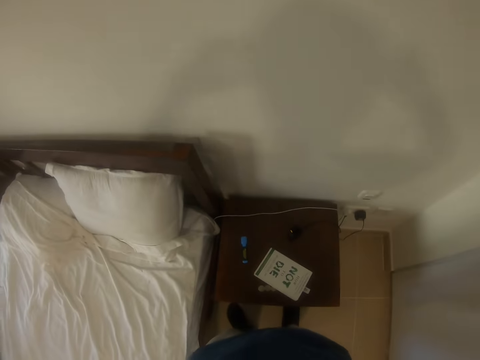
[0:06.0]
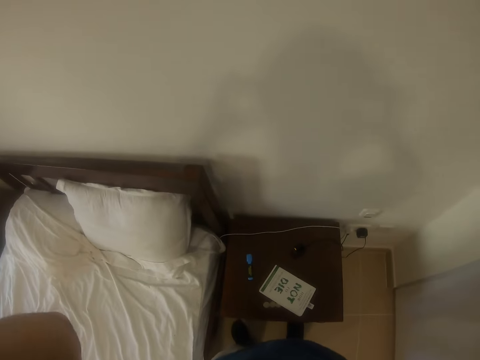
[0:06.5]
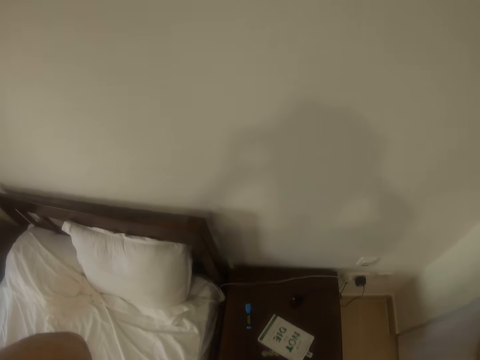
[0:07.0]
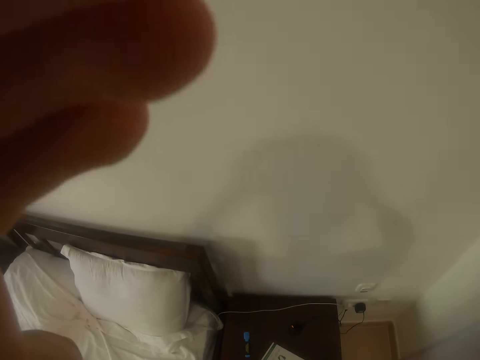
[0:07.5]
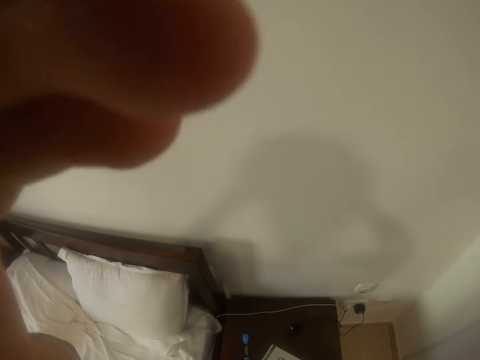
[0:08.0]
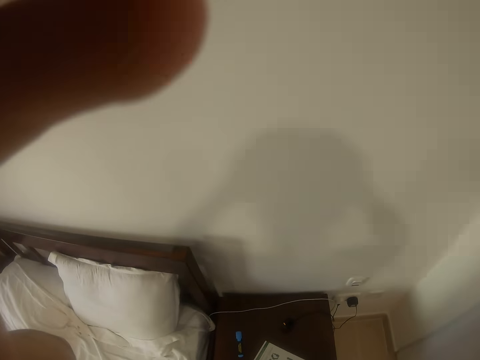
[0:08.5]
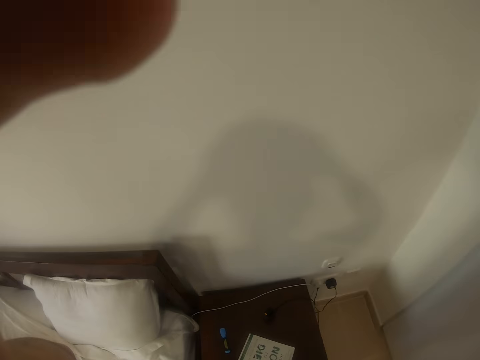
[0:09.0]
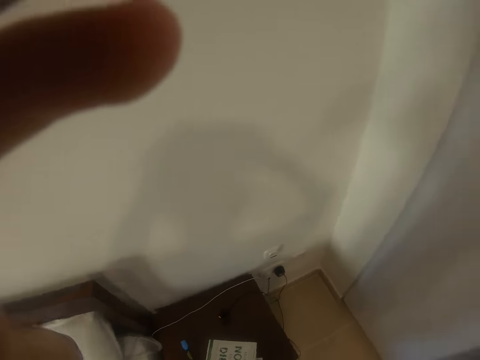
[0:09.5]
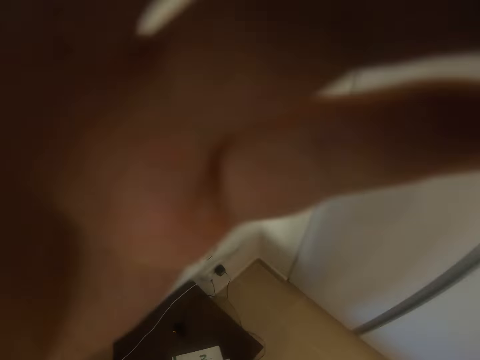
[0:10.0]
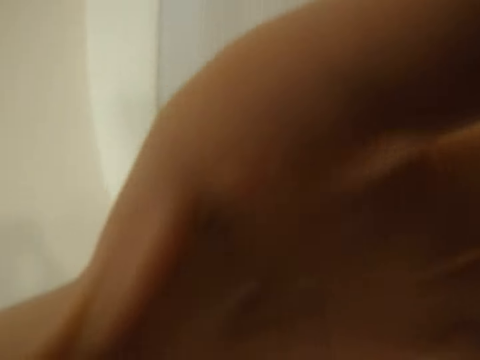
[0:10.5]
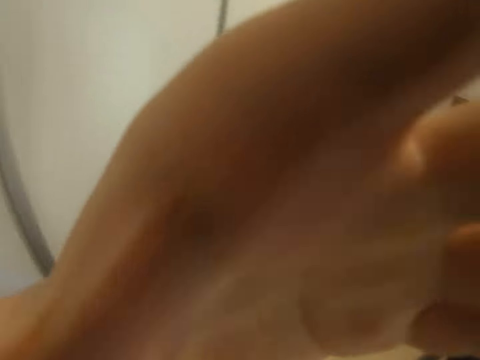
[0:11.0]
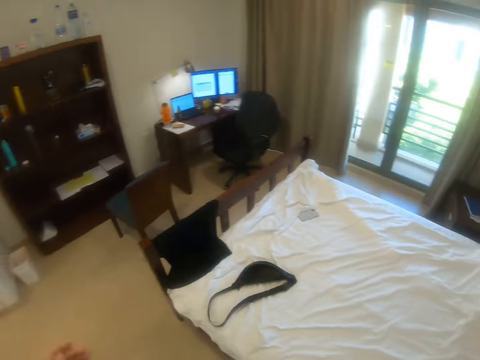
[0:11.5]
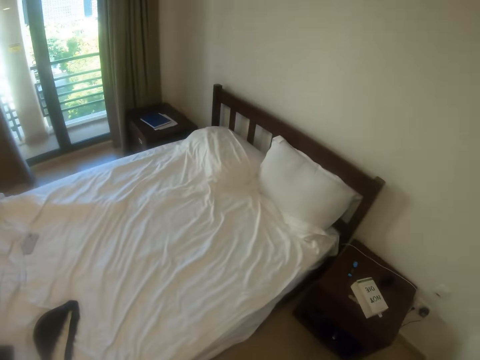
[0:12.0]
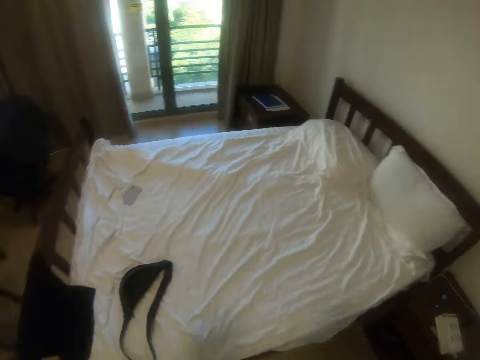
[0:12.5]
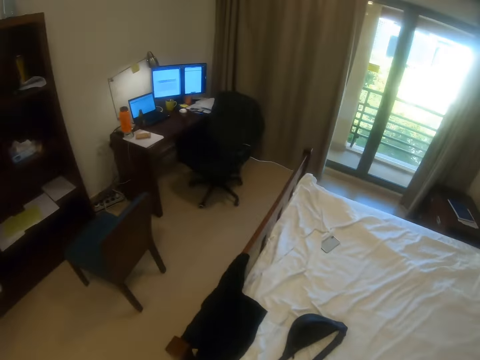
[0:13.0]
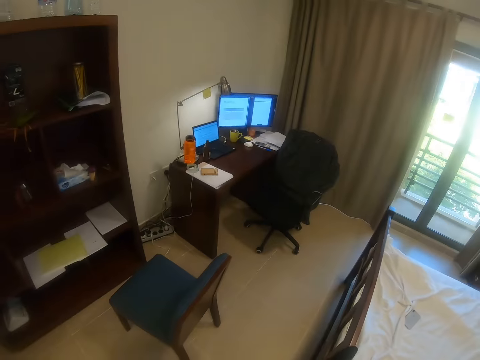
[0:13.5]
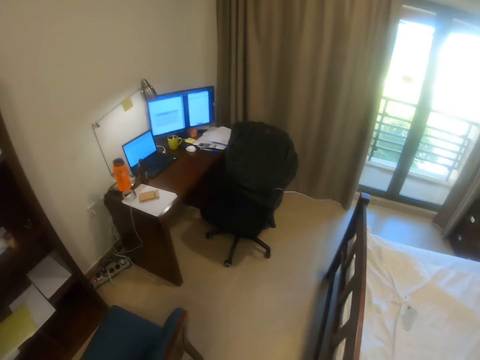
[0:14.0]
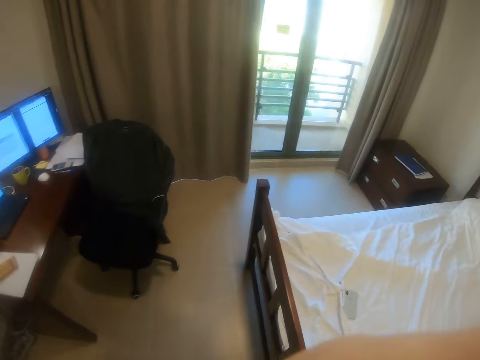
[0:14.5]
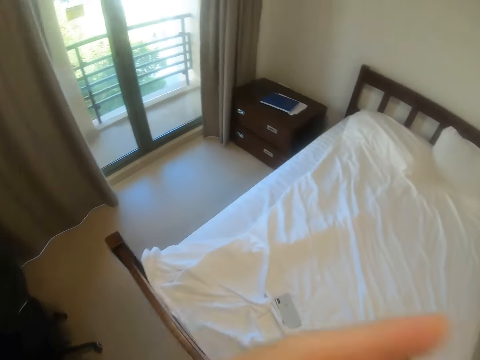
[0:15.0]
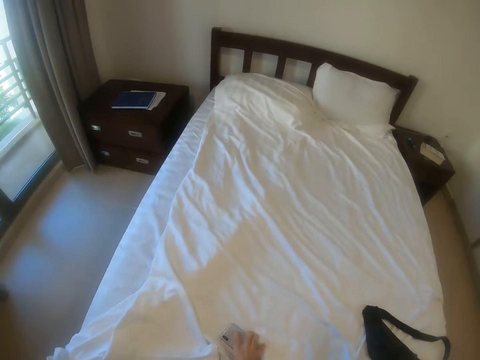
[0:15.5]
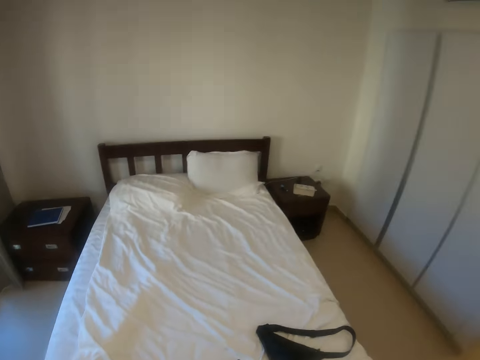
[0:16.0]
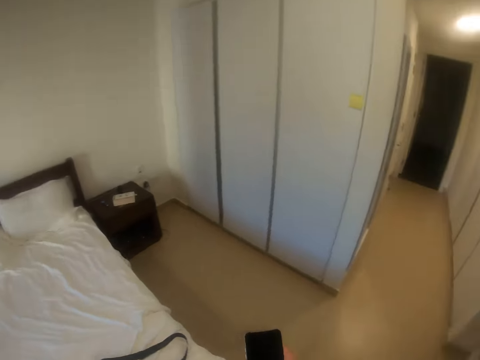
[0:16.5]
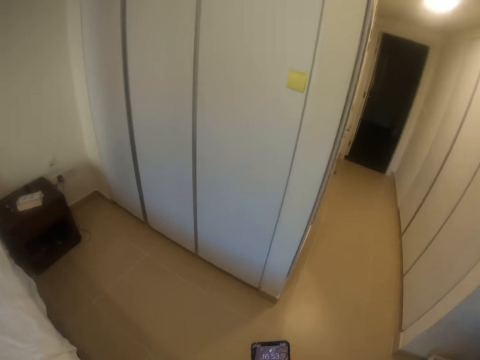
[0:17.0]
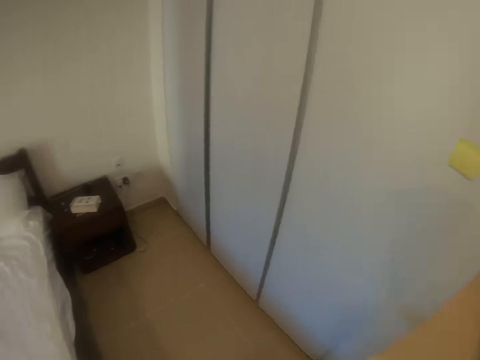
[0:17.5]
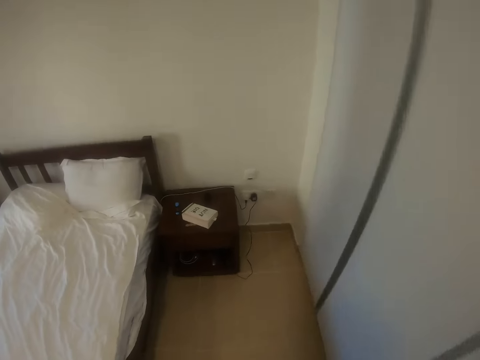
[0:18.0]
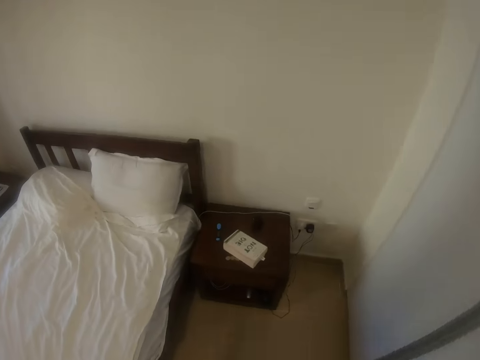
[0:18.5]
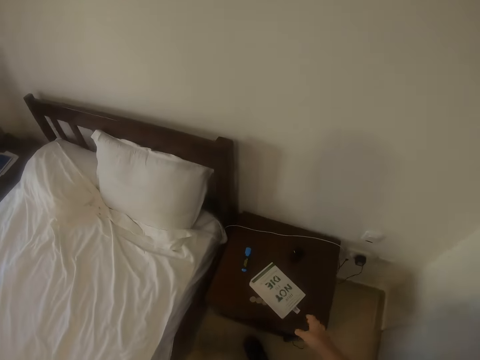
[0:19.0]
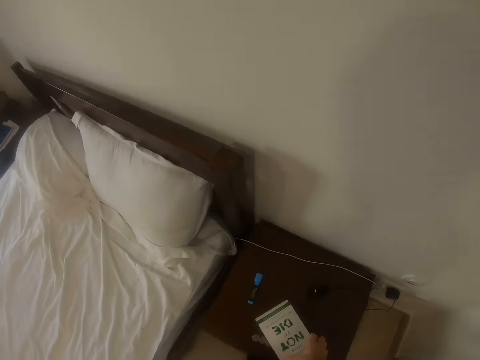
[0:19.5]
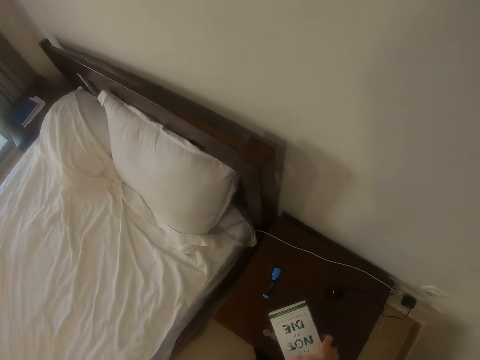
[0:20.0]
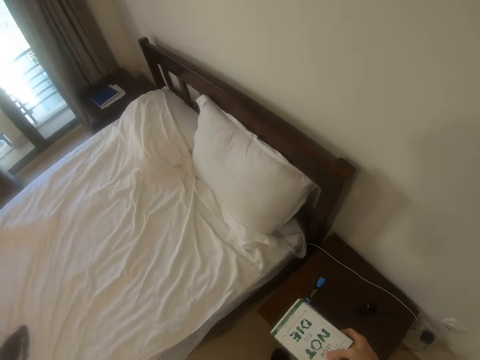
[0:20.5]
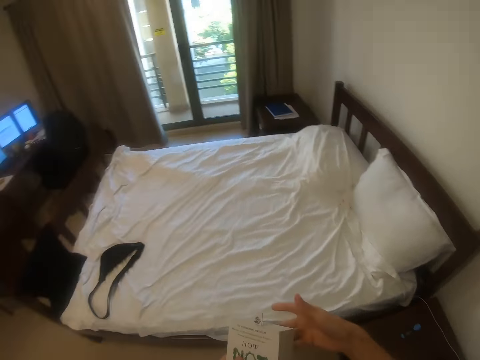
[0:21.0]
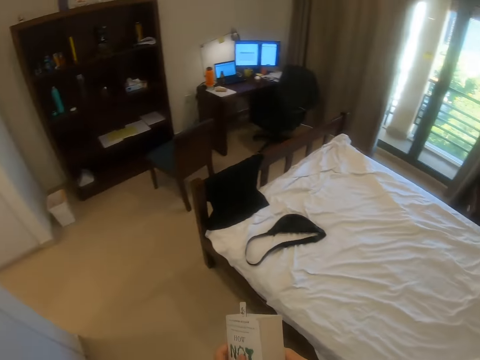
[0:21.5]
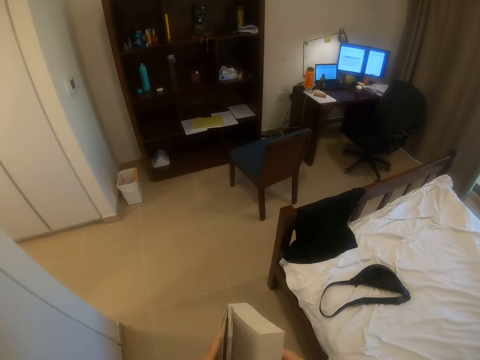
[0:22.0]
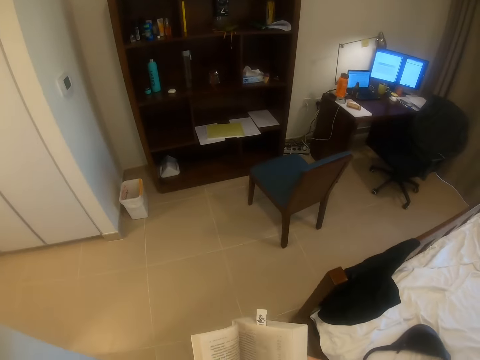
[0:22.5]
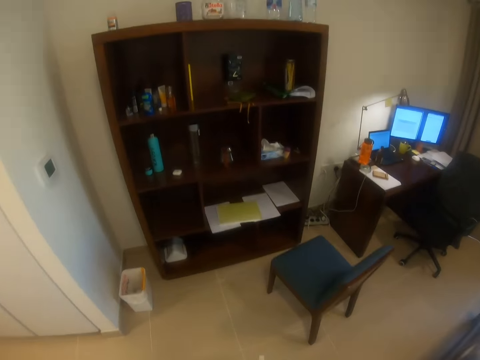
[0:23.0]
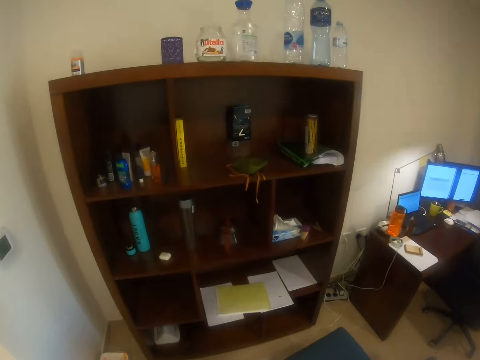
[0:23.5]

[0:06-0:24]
The camera wearer tilts the camera. He turns around the room. He moves towards the bed. He picks a phone from the bed with his right hand. He moves towards the night stand. He operates the phone with his right hand. He puts the phone in his pocket. He picks a book from the top of the bedside drawer with his right hand. He flips through the pages of the book with his hands. He moves towards the bookcase.

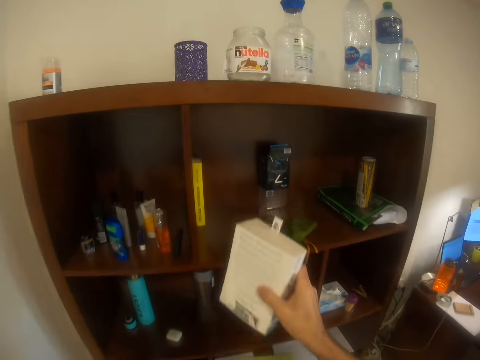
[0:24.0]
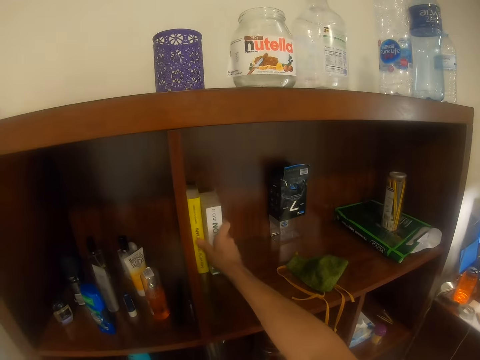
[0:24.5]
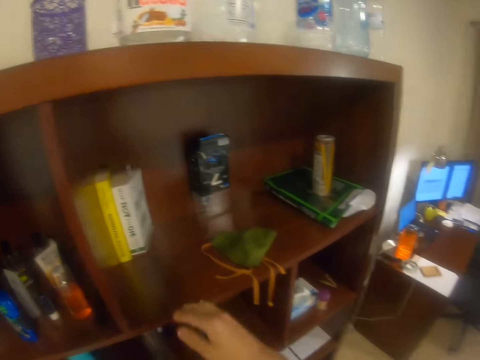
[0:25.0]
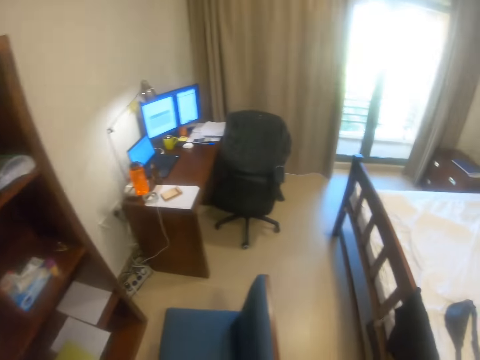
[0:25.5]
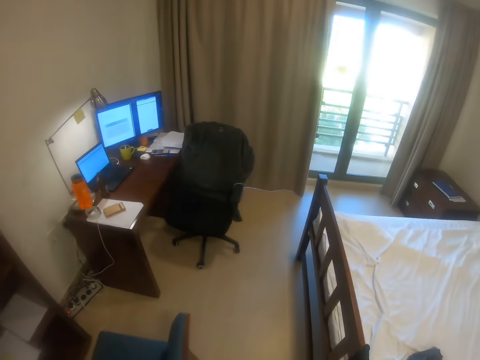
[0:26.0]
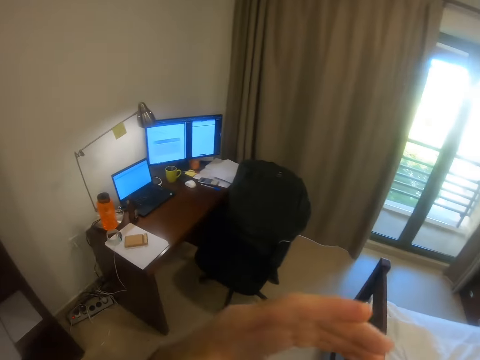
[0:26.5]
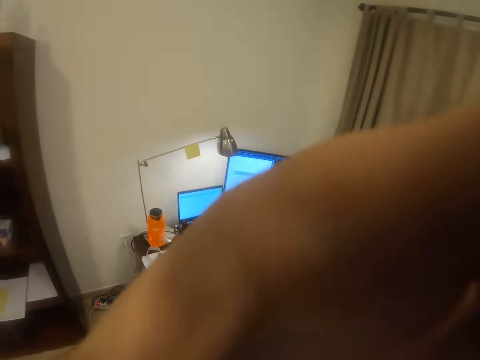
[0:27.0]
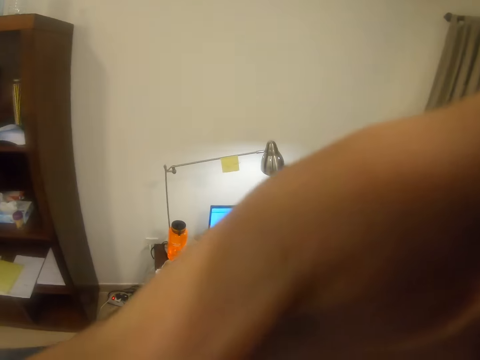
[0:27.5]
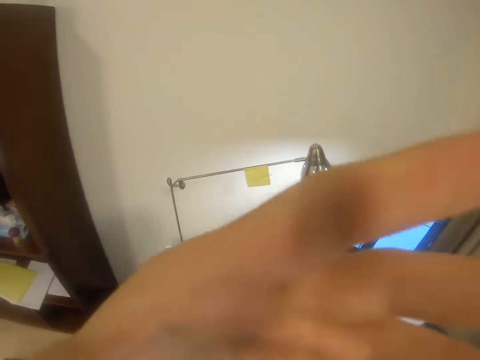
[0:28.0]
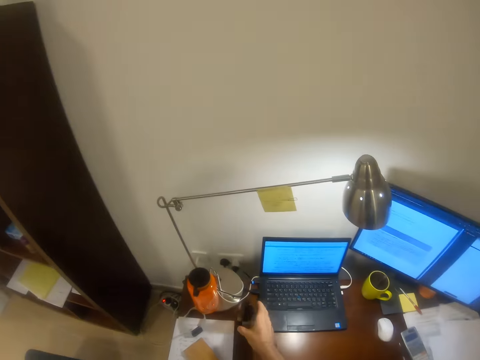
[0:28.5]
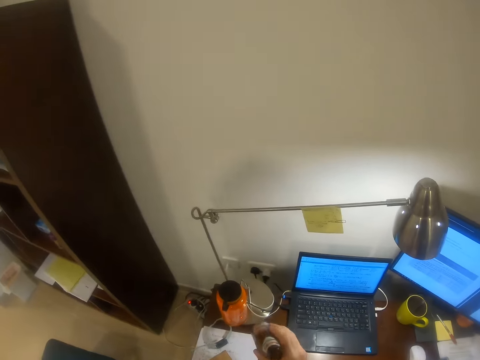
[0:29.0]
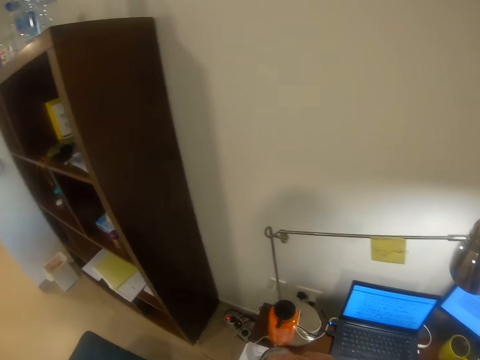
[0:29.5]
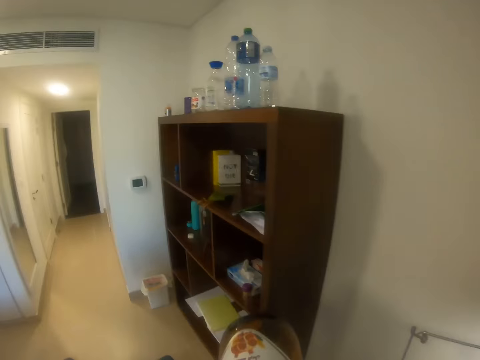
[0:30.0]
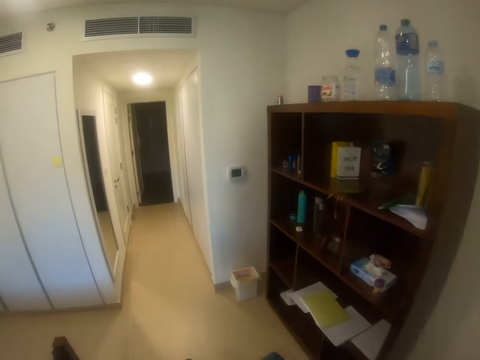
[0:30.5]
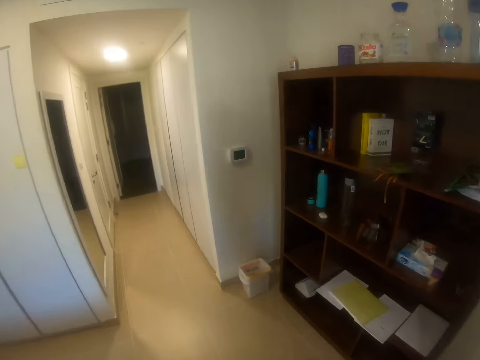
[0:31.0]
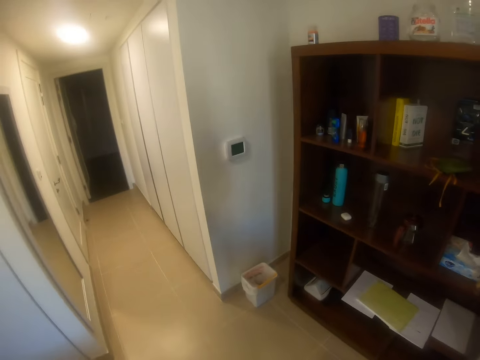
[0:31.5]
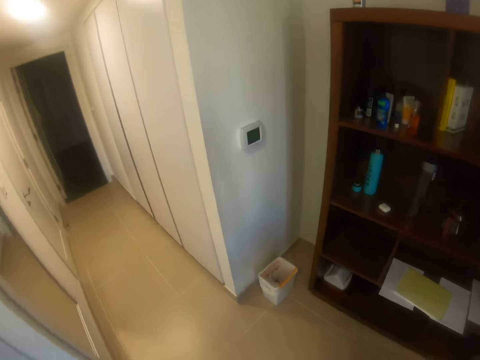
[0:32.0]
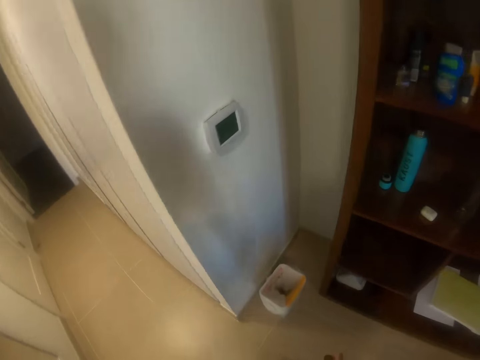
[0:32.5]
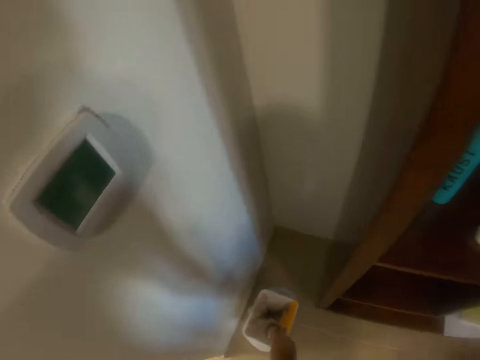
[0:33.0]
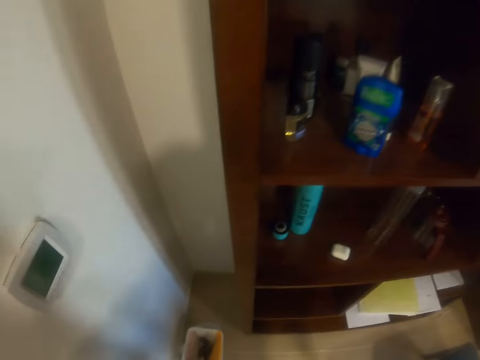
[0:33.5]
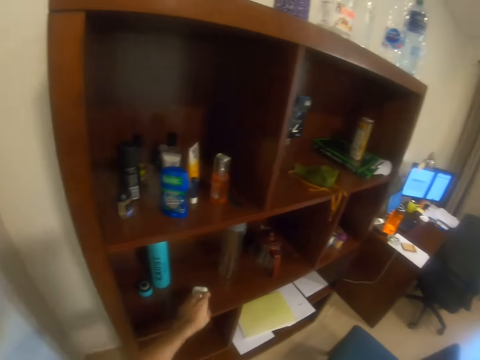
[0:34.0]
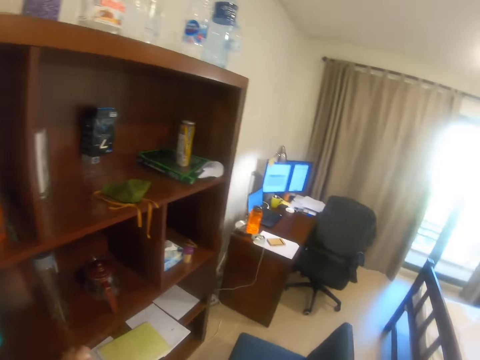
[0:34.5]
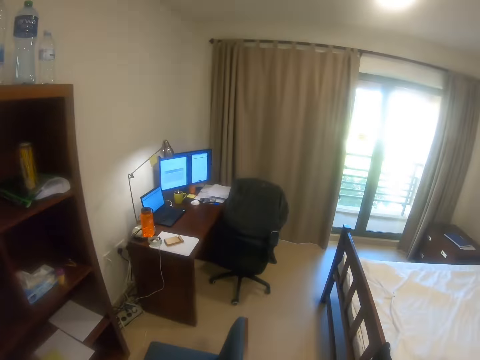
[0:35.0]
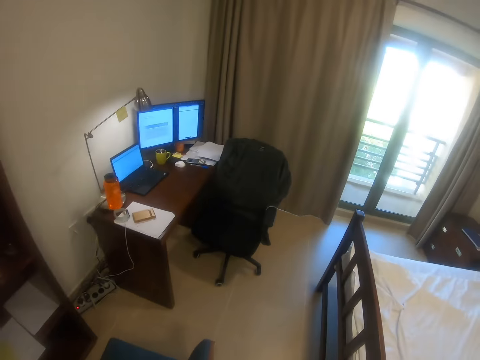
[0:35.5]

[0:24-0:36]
The camera wearer drops the book in a shelf on the bookcase with his right hand. He moves towards the office chair. He adjusts the phone with his left hand. He picks a bottle from a table with his right hand. He drinks the content of the bottle. He moves towards the bookcase. He drops the bottle in a waste bin with his right hand. He picks some earphones from the shelf of the bookcase with his left hand. He moves towards the office chair.
